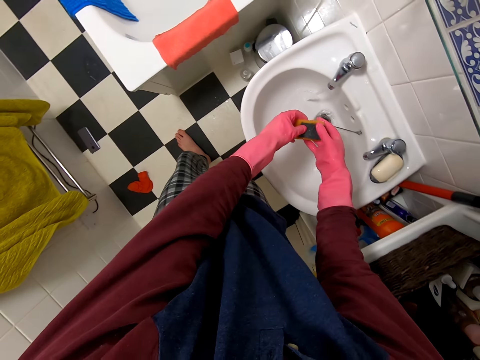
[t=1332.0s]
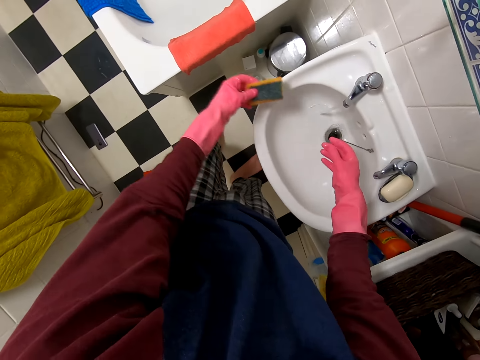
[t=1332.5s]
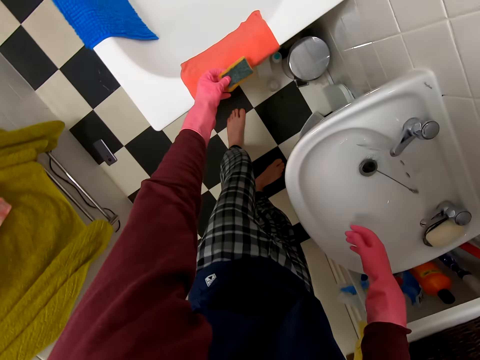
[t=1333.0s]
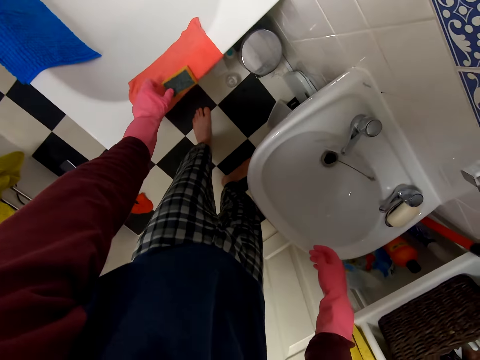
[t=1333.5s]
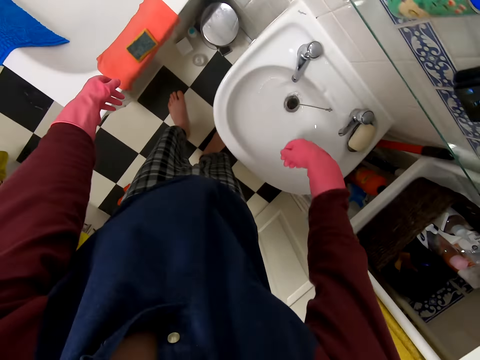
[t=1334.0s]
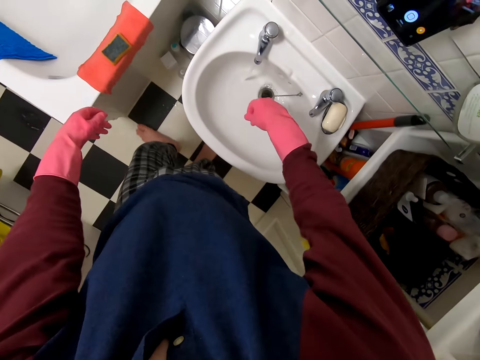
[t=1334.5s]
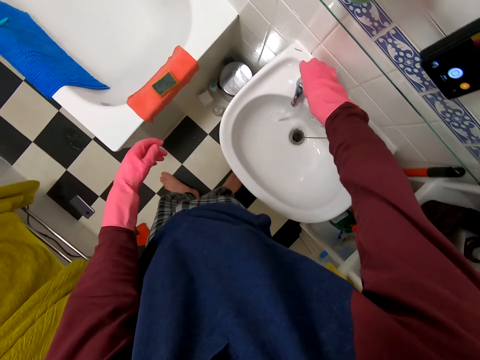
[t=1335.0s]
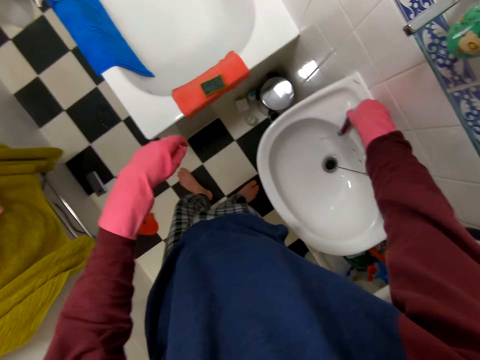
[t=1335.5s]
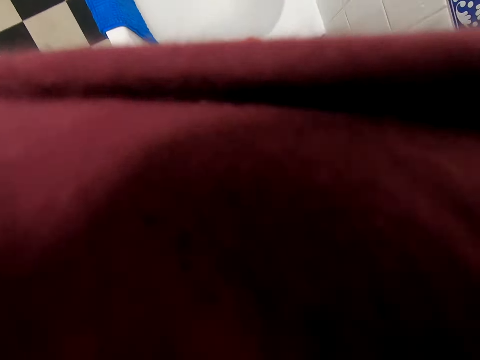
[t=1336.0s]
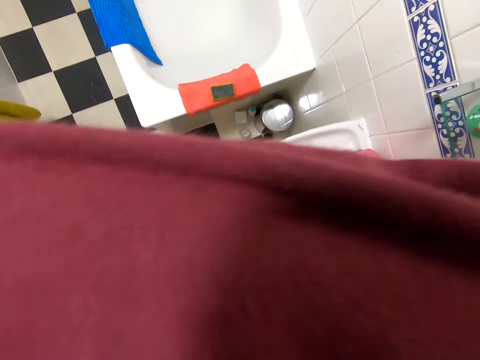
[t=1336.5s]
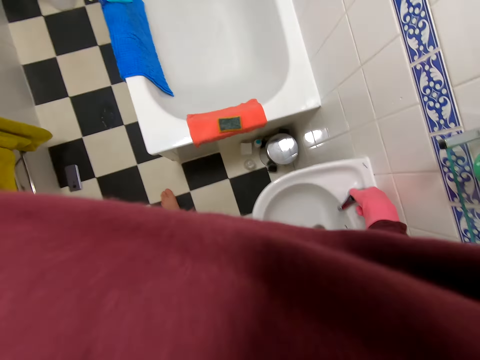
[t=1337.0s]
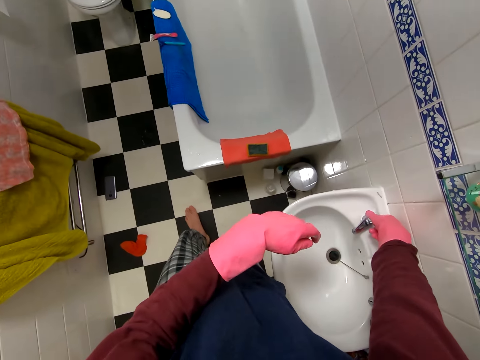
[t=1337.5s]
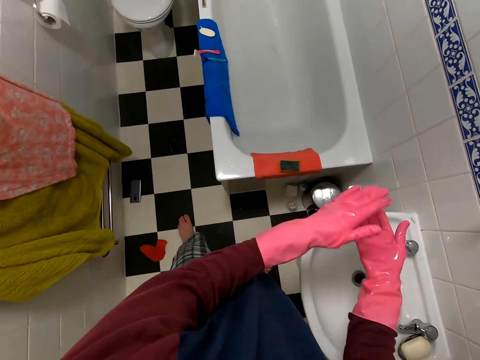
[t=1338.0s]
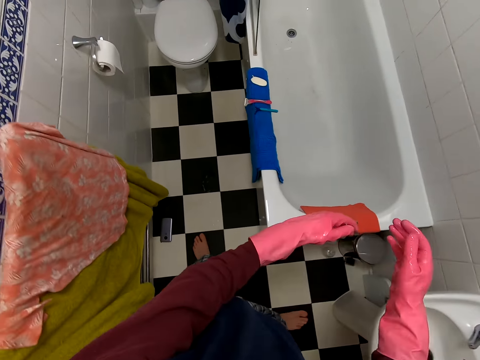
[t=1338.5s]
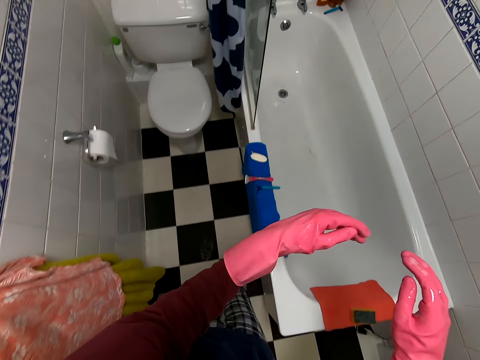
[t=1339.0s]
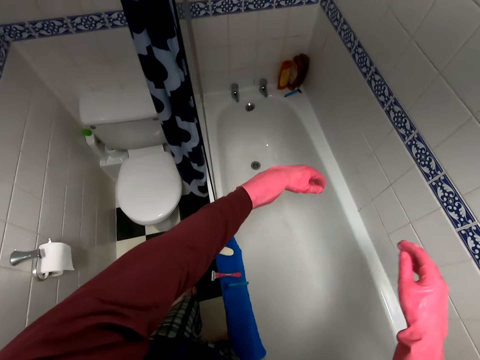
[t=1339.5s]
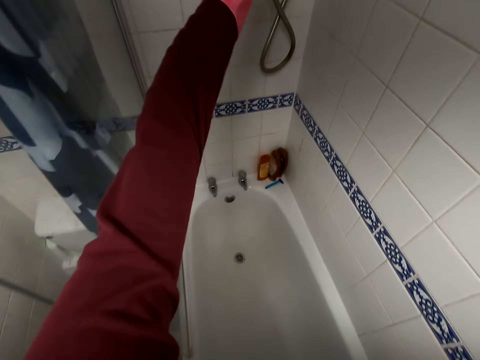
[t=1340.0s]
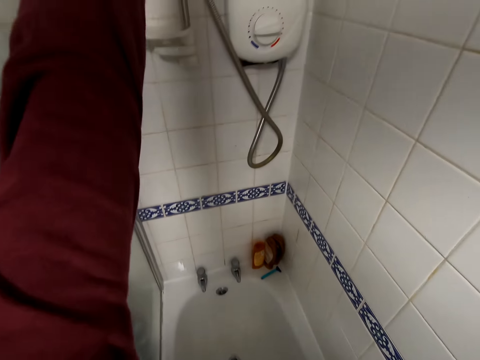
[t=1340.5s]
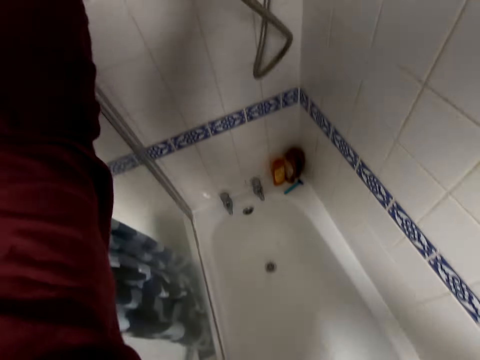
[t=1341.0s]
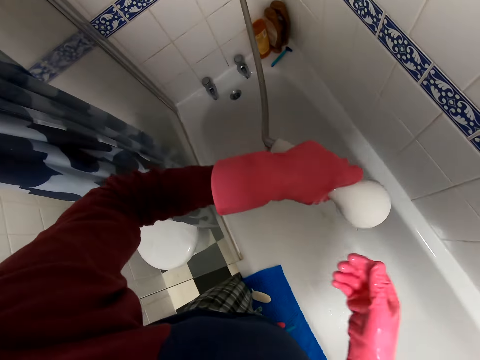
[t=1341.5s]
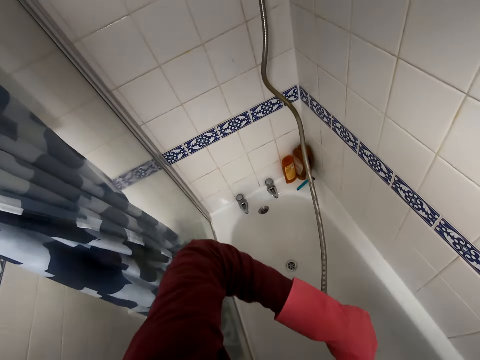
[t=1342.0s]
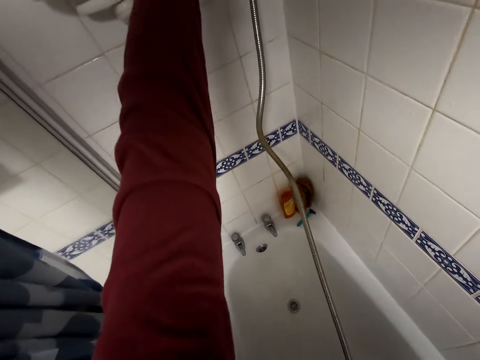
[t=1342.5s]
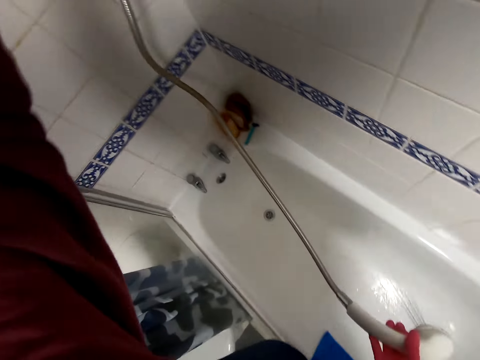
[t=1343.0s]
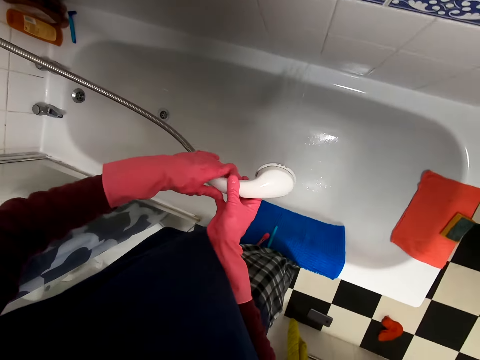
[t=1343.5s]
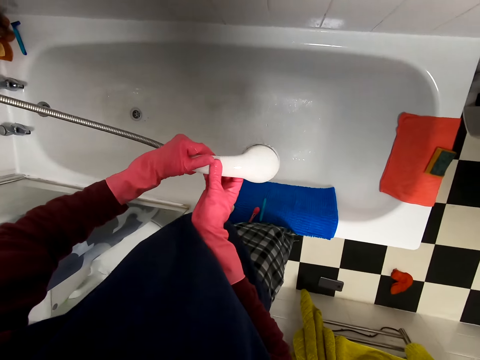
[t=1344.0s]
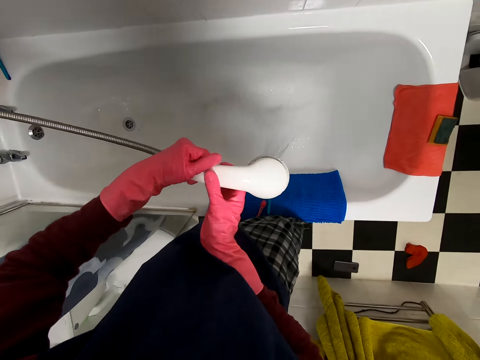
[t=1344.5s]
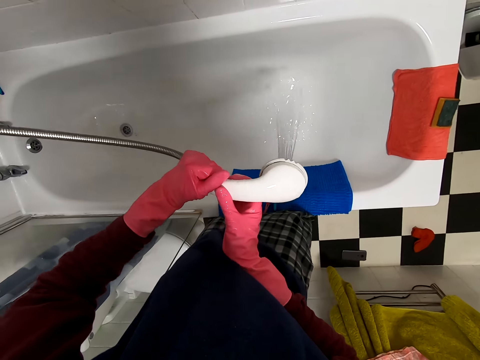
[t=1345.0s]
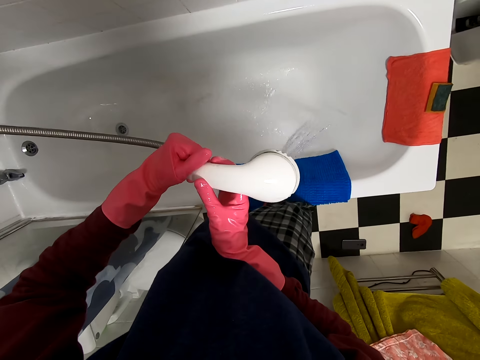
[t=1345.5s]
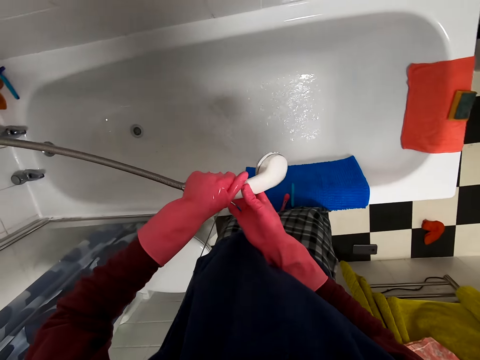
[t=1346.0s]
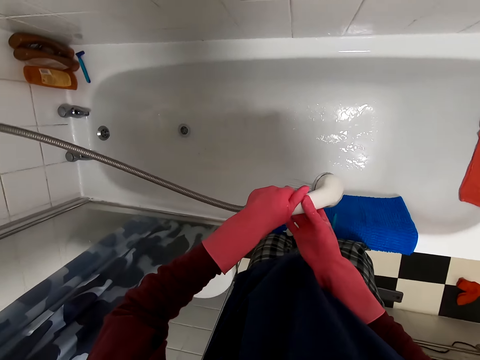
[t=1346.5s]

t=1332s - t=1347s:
The camera wearer places the sponge on the cloth. She closes the tap. She wipes the camera with her hand. She claps her hands. She walks towards the bathtub. She picks up the shower head. She places the shower head in her right hand. She turns on the shower. She rinses the bathtub.

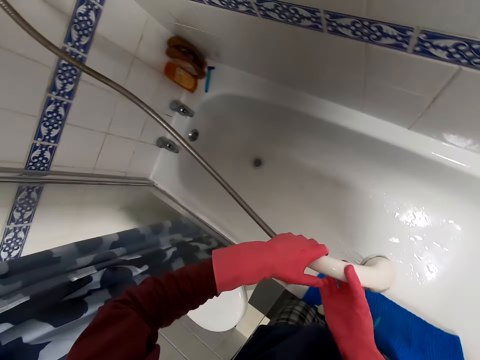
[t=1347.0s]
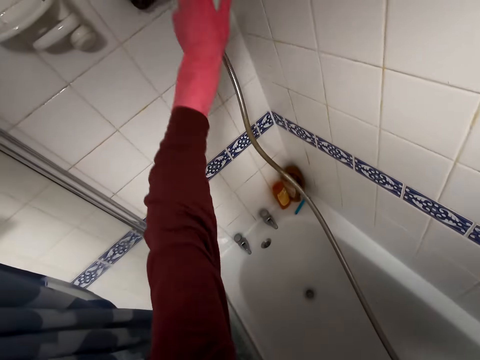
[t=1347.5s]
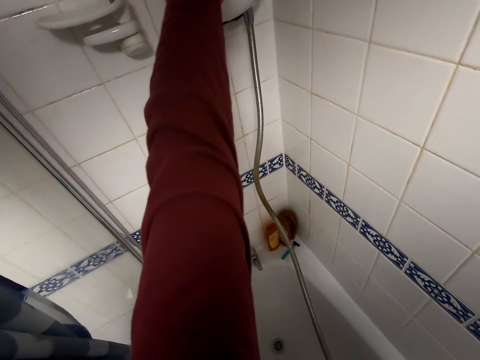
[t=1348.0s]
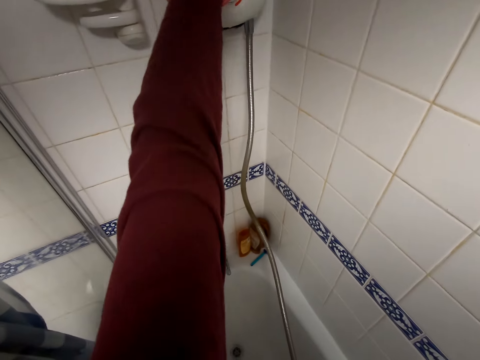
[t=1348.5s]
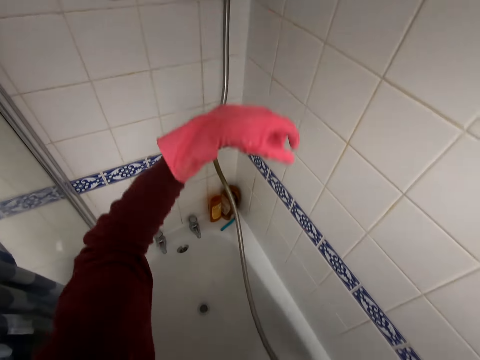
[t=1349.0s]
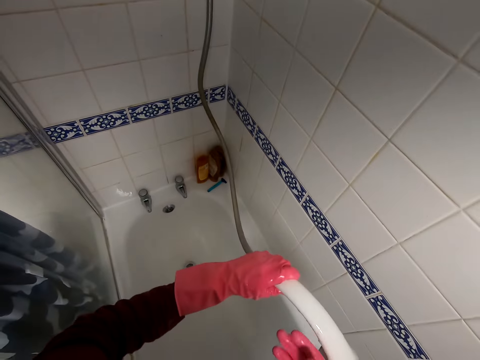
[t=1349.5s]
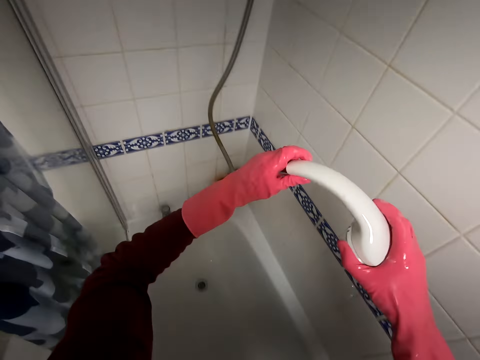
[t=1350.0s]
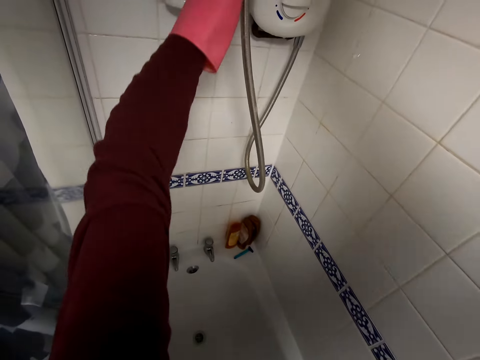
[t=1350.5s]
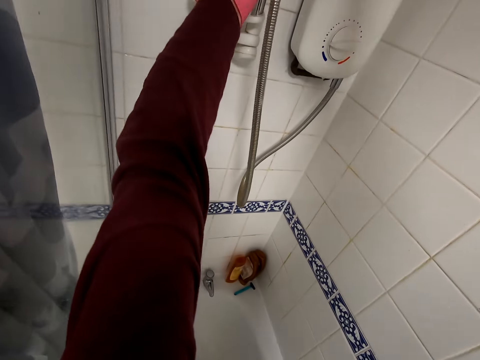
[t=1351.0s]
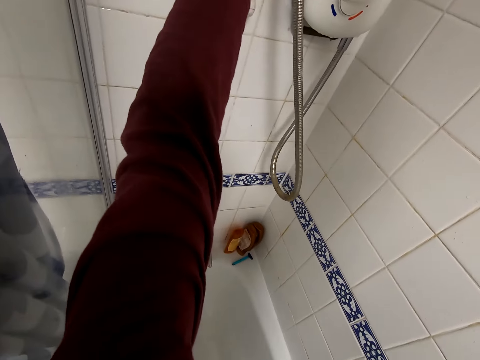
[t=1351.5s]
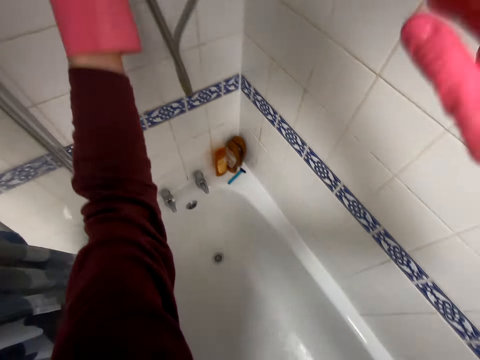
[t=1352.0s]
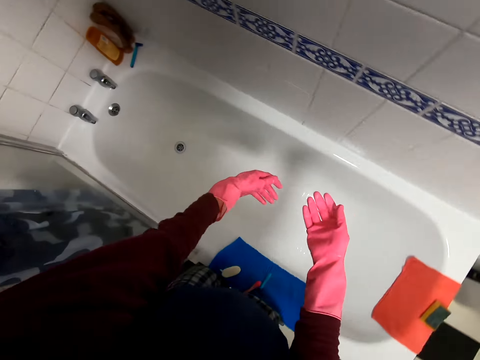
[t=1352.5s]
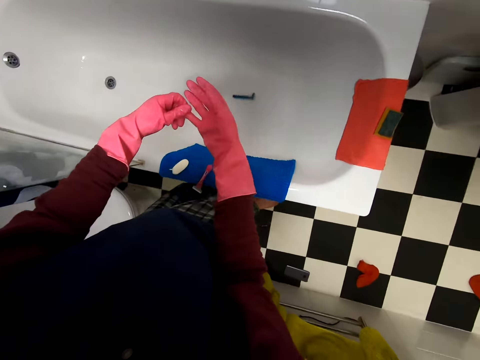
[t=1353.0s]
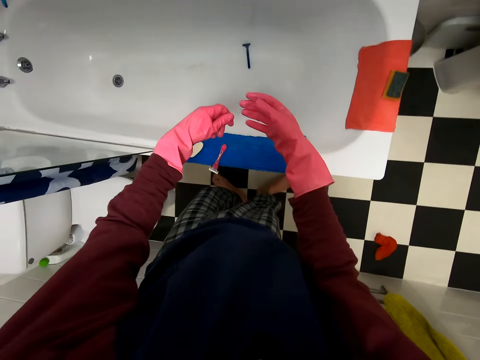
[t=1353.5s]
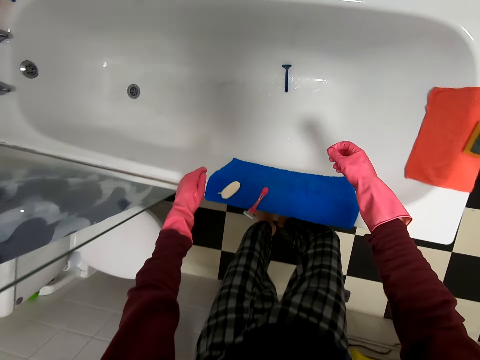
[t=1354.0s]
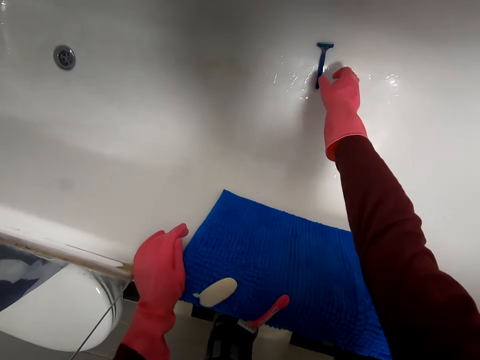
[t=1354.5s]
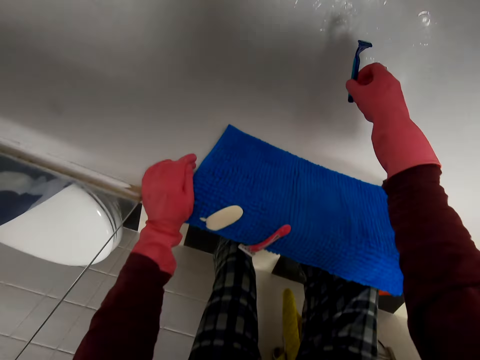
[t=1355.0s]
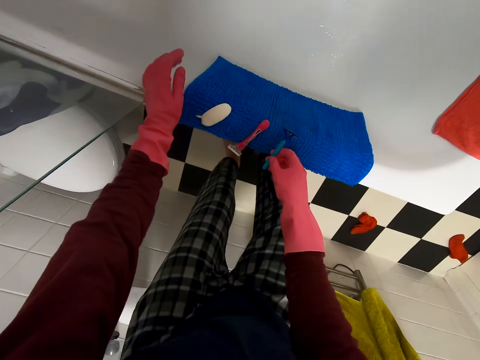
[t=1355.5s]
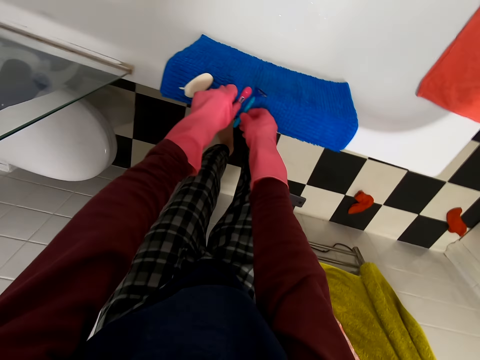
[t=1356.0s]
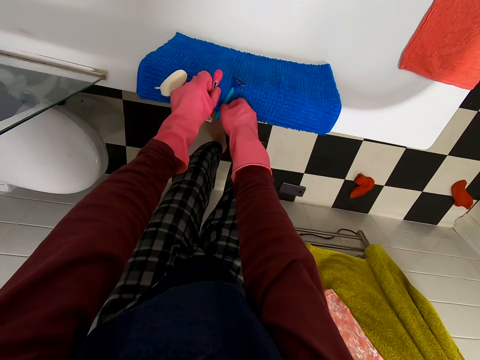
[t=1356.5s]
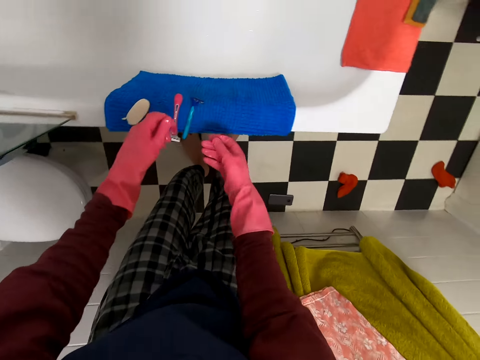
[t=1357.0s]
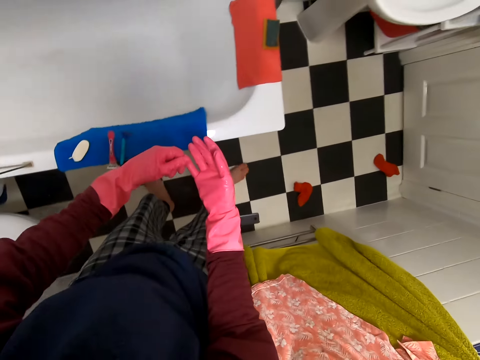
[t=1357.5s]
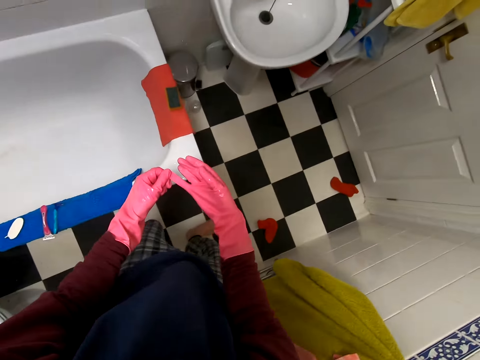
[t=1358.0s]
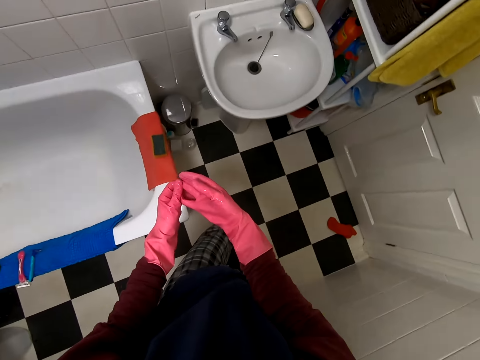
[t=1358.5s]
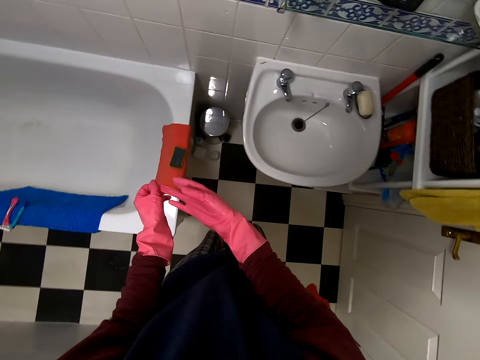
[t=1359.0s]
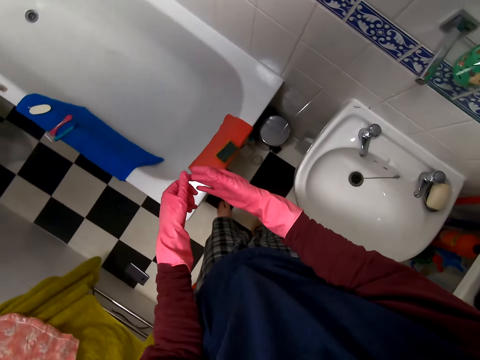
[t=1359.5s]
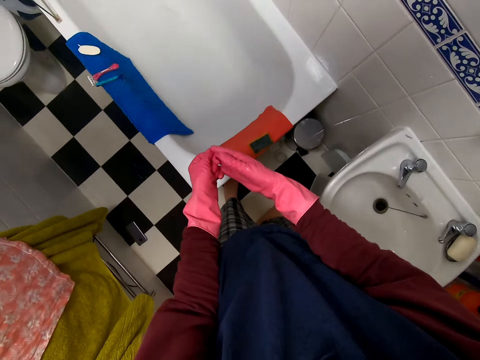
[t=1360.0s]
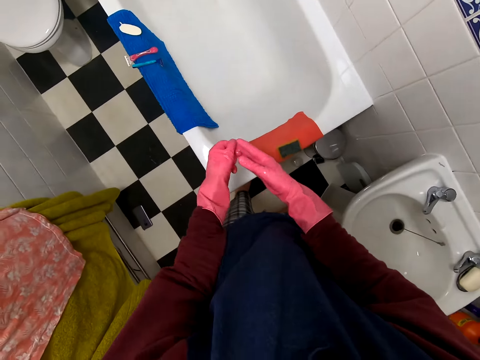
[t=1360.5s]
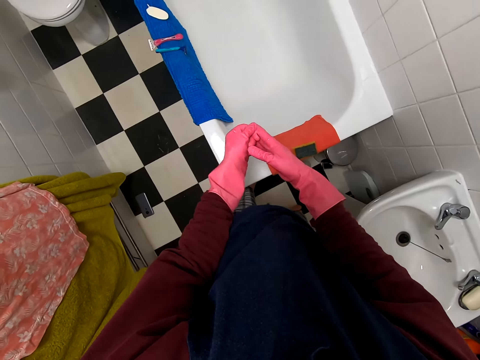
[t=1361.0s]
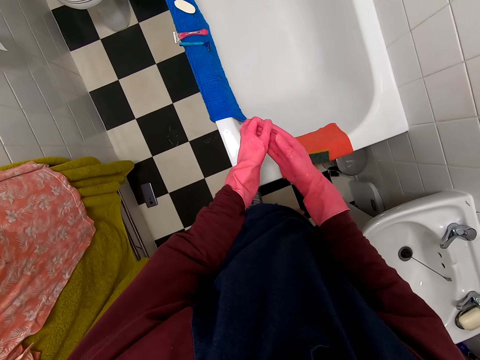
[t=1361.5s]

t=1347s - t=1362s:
The camera wearer turns off the shower. They return the shower head back to its original position. They move towards the bathtub, move the shaver to the edge of the bathtub, and organize the shavers. They move towards the sink and remove the gloves.
